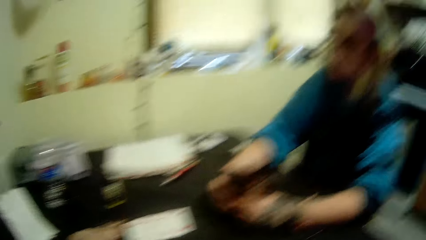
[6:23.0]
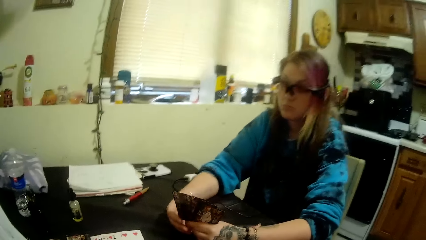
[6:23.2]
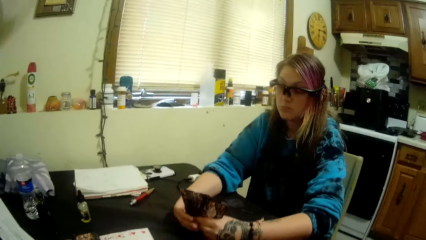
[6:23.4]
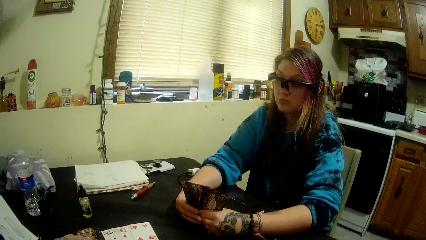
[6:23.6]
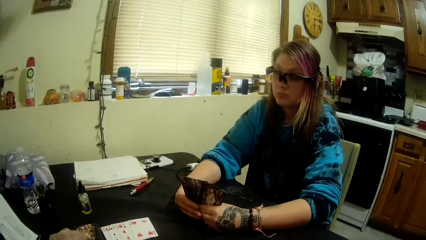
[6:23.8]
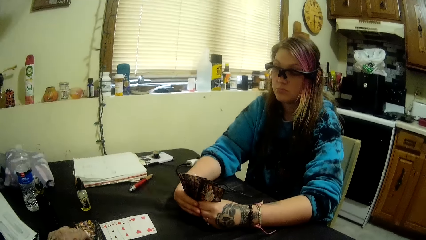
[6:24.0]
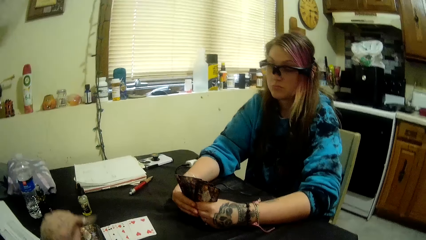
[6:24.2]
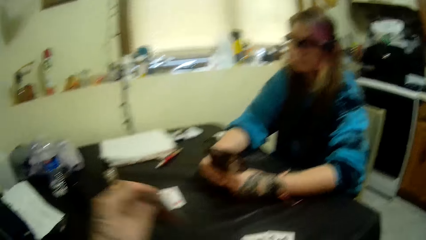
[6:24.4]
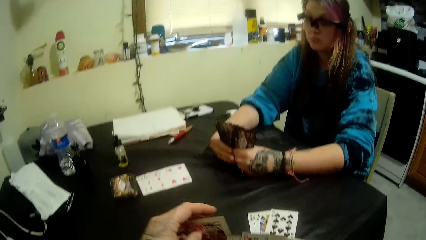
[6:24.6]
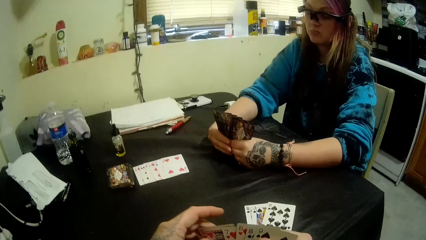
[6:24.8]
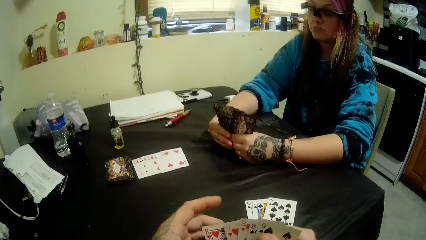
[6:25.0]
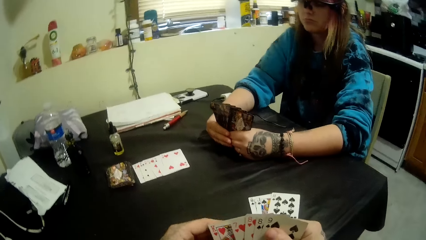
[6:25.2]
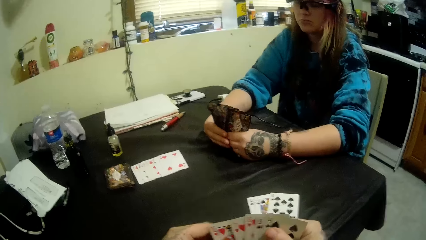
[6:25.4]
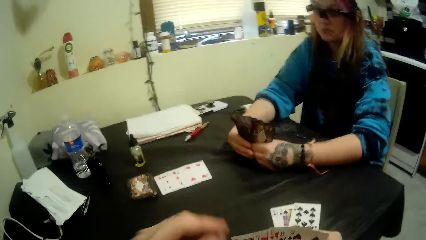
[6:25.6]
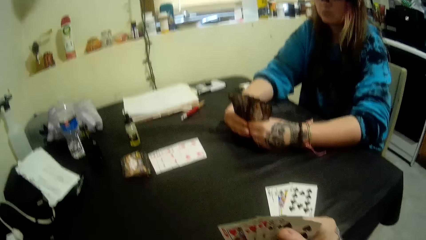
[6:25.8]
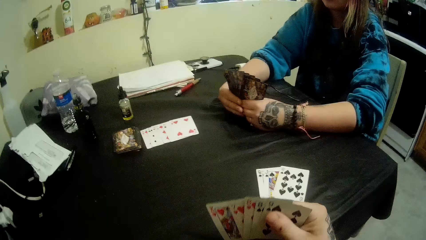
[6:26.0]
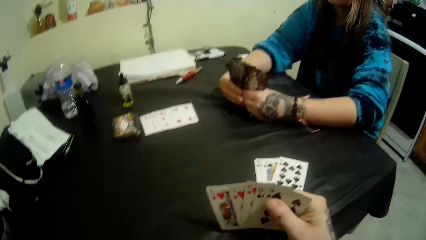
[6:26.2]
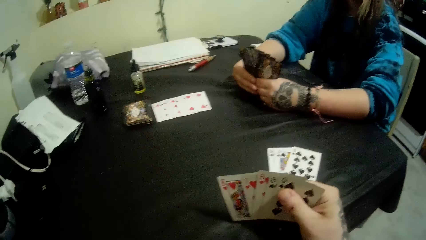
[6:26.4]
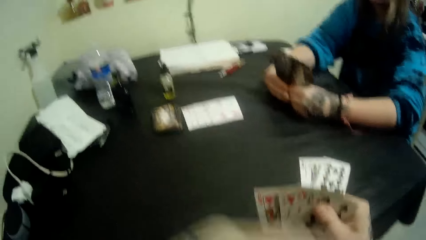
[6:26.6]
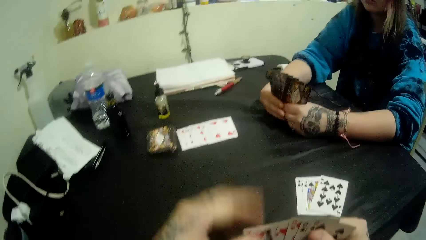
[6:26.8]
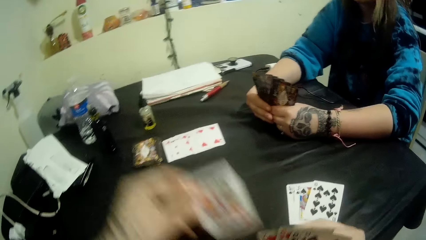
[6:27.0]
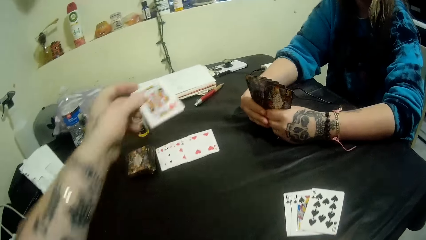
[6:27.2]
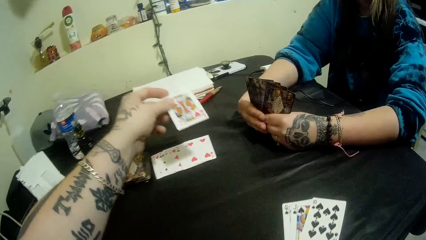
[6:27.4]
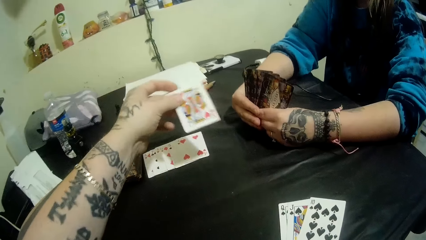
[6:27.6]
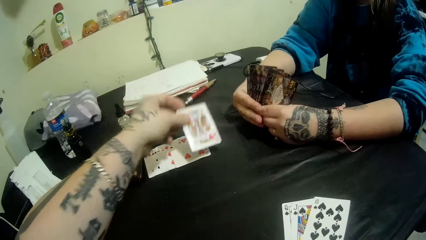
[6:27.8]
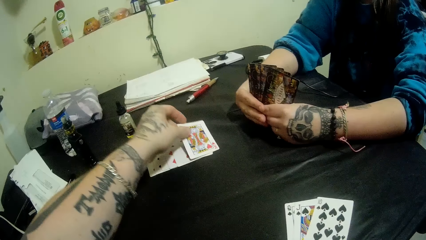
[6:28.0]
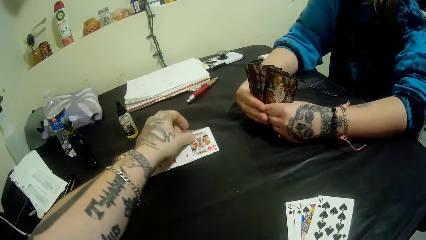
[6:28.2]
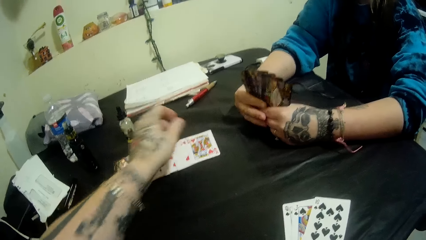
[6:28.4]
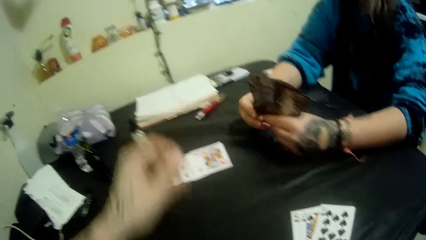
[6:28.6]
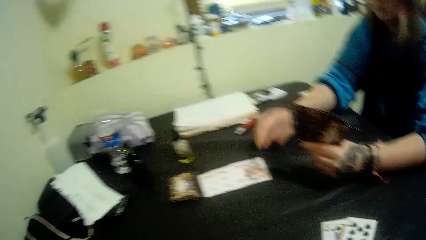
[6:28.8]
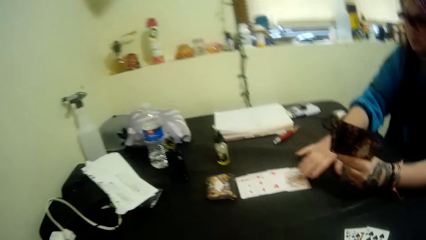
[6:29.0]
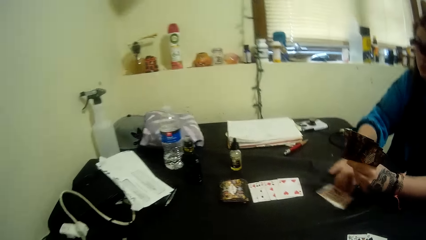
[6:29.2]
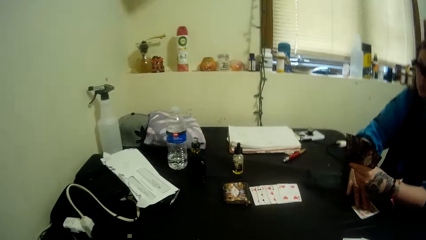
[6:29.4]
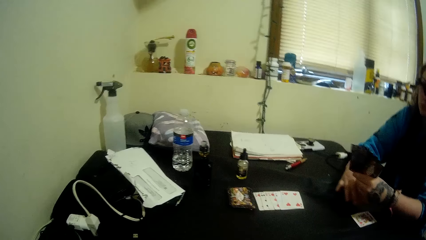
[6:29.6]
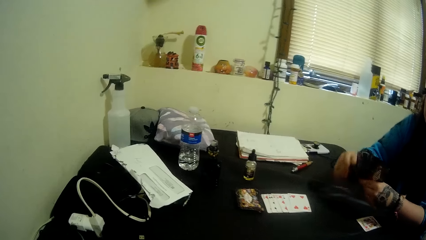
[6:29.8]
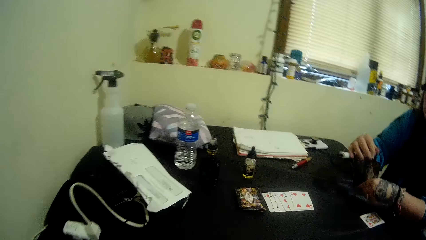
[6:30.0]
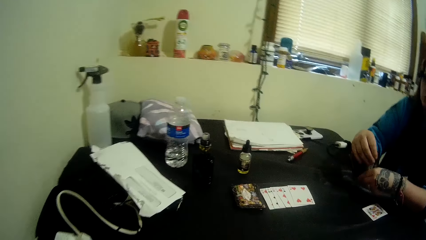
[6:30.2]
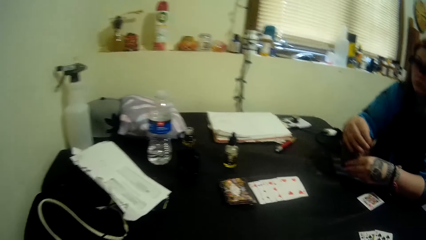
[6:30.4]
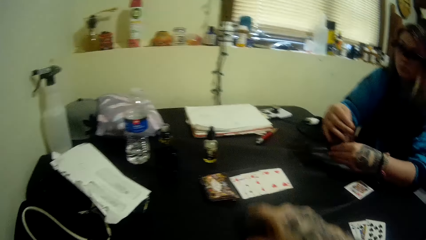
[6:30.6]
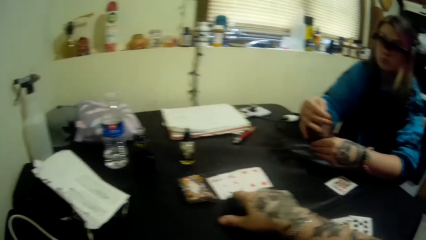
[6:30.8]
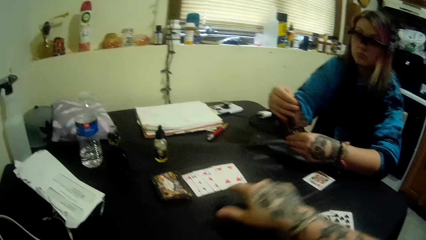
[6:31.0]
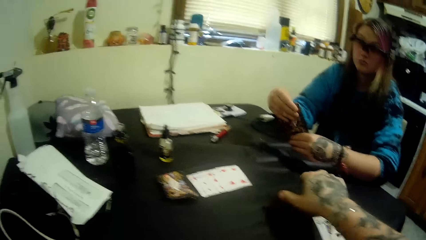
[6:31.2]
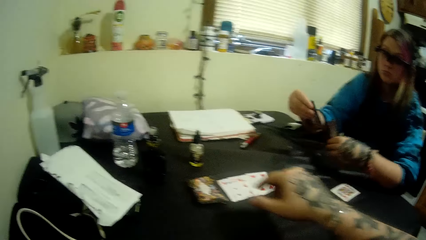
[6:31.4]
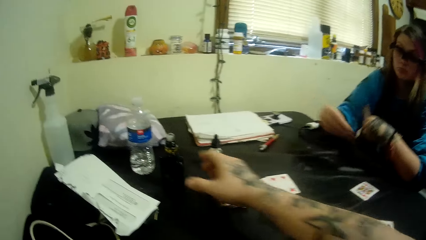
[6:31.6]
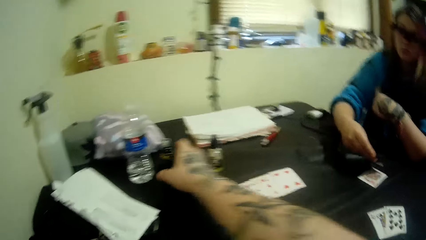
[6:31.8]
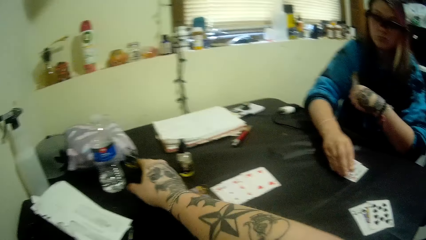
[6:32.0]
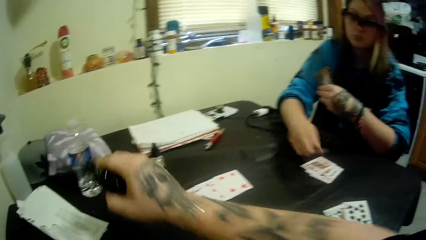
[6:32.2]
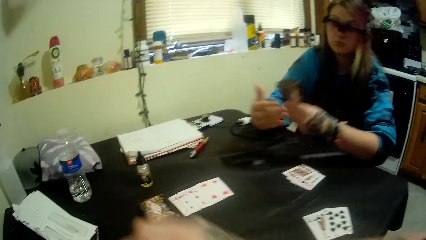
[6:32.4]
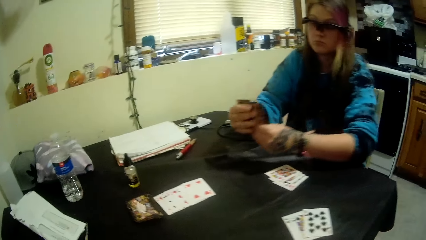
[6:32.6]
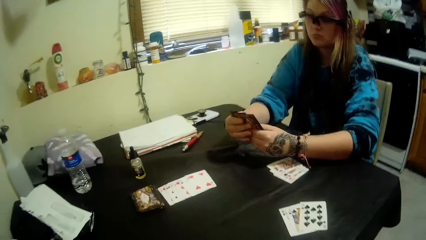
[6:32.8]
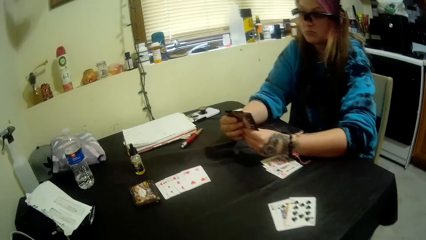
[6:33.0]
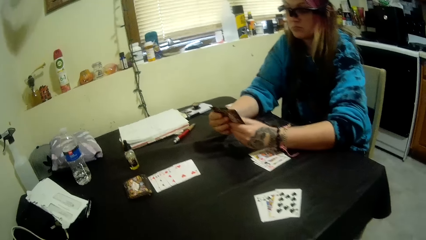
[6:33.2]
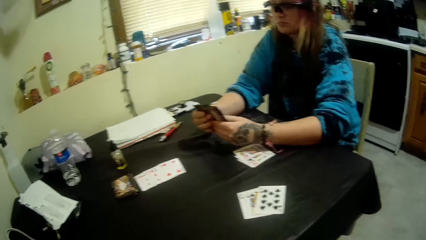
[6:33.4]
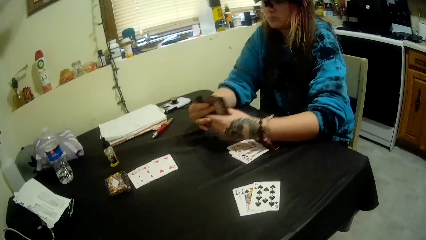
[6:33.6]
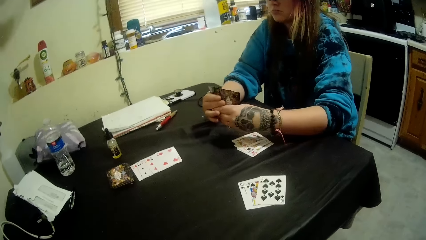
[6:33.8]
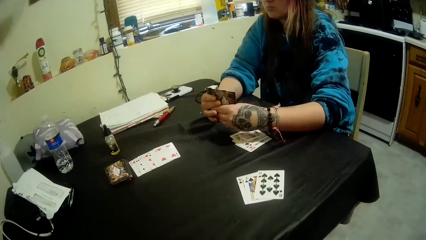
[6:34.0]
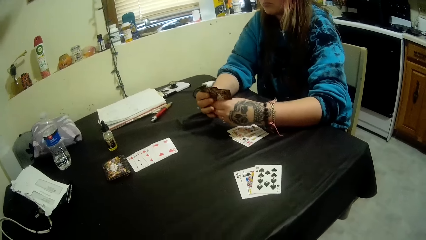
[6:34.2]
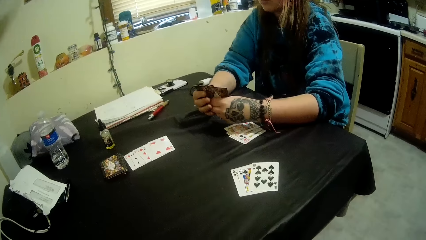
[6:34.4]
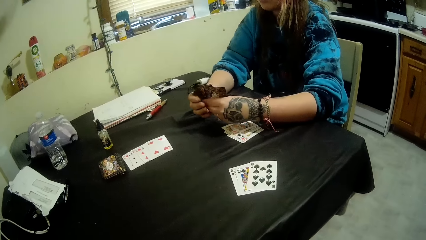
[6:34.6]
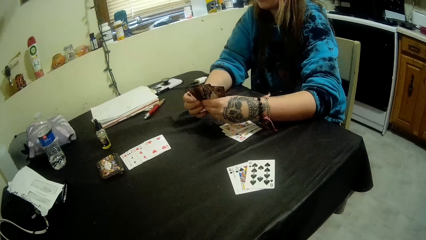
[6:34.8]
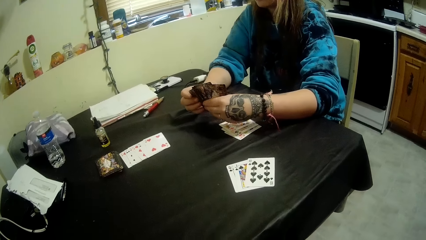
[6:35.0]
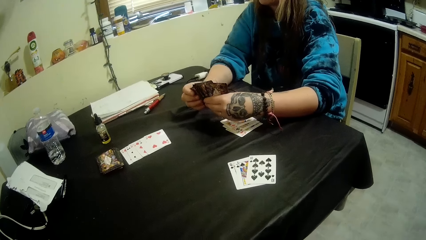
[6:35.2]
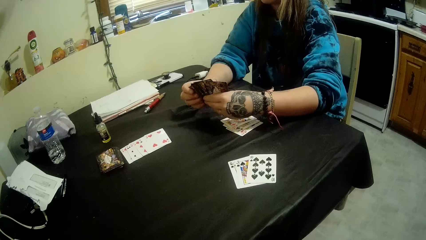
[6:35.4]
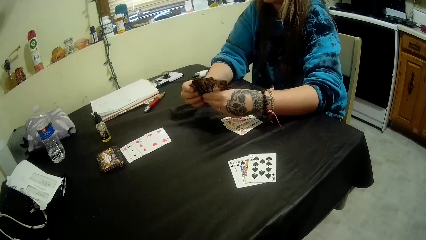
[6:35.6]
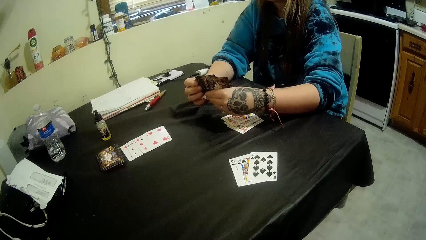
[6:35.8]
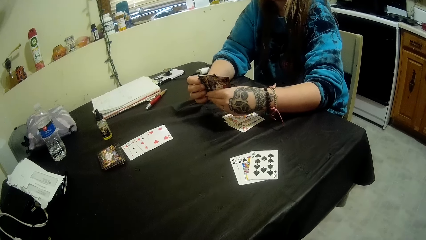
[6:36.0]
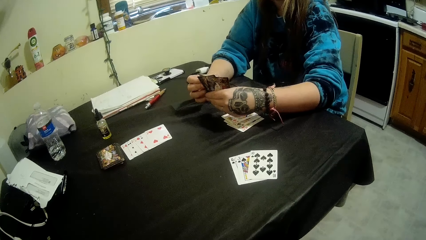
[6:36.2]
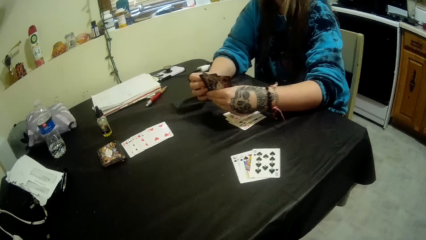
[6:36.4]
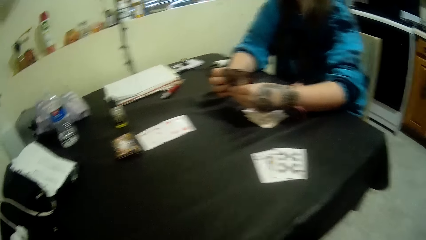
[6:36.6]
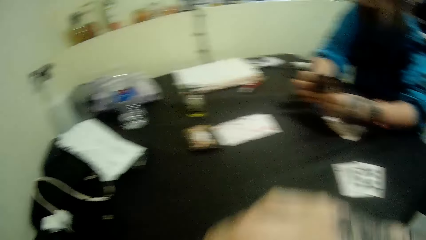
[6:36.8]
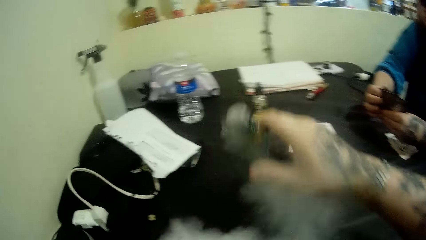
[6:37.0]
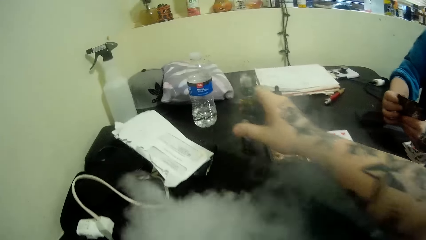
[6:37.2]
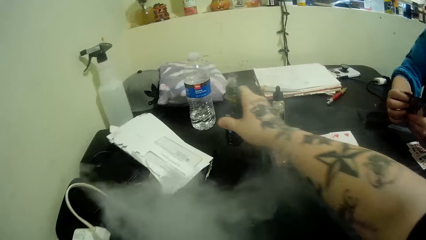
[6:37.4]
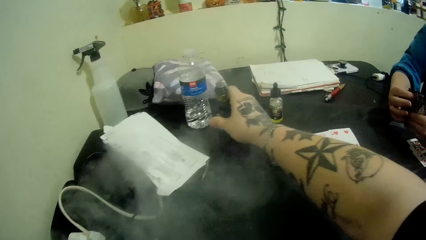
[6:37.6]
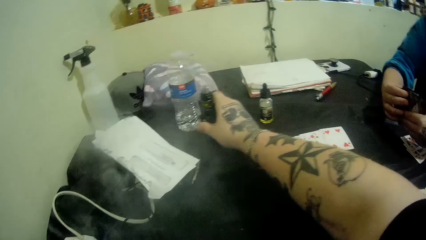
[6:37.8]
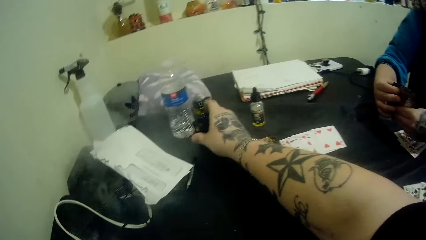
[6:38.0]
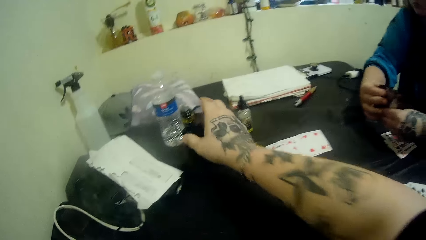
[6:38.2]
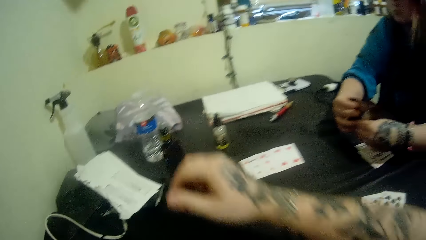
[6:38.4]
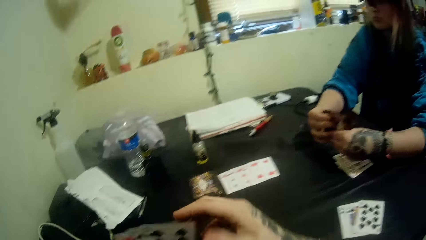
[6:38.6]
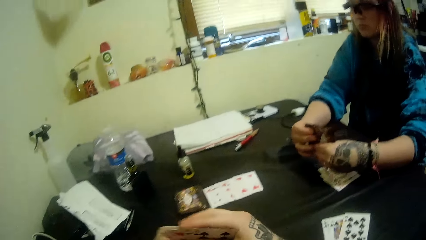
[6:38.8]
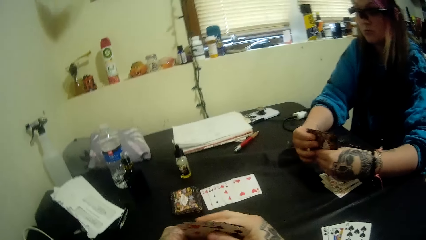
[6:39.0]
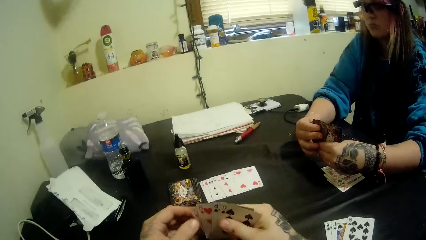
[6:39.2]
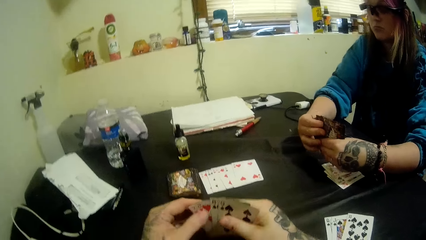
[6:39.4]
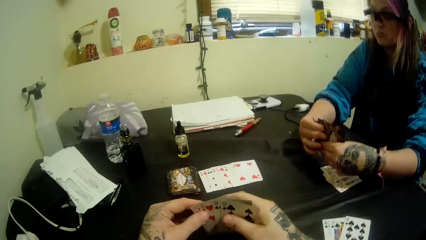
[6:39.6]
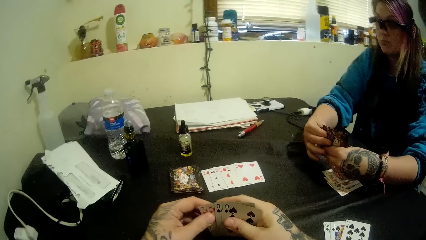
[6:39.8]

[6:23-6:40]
The camera wearer picks a card. He places a card from his hand on the card cut with his left hand. A girl drags the card aside with her right hand. The camera wearer moves a card. He picks the pipe bottle from the table with his right hand. He returns the pipe bottle to the table with his right hand.
